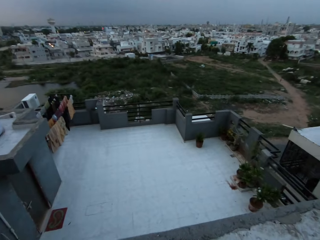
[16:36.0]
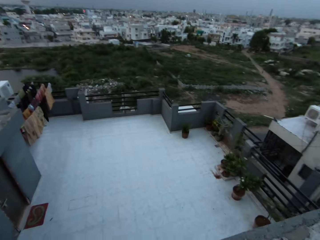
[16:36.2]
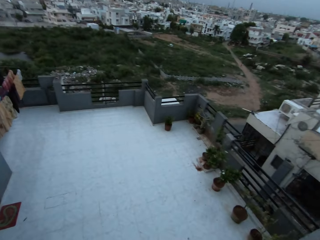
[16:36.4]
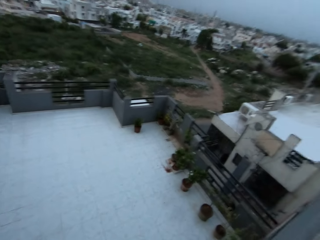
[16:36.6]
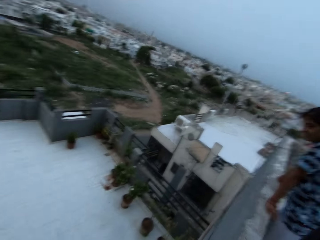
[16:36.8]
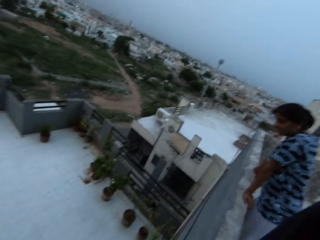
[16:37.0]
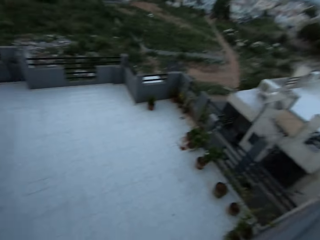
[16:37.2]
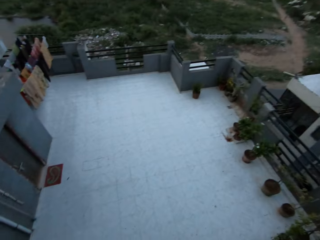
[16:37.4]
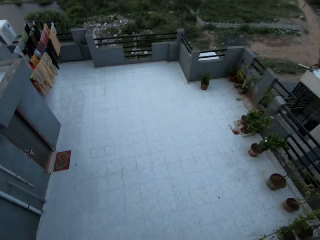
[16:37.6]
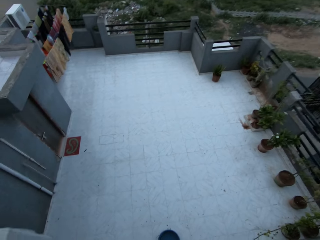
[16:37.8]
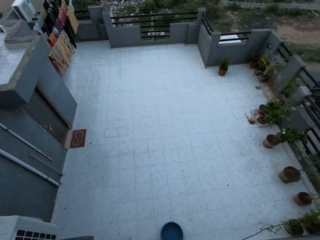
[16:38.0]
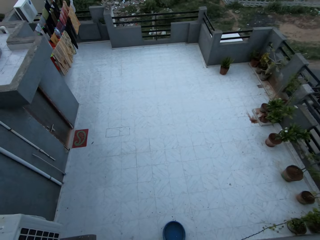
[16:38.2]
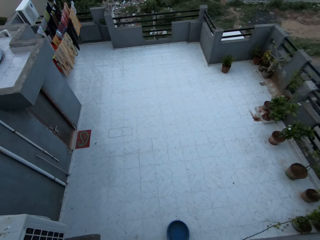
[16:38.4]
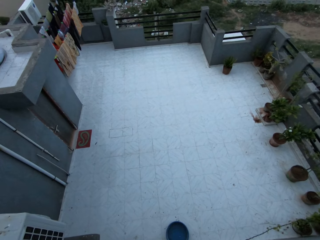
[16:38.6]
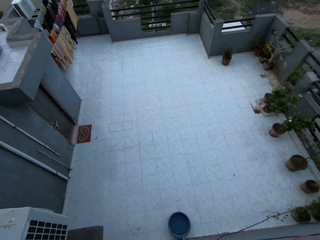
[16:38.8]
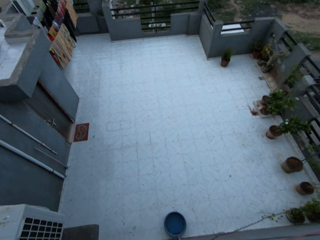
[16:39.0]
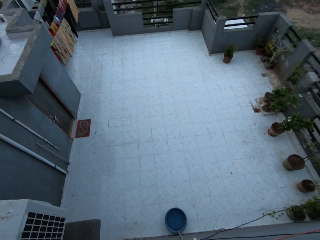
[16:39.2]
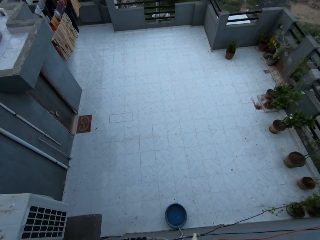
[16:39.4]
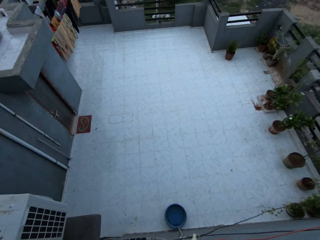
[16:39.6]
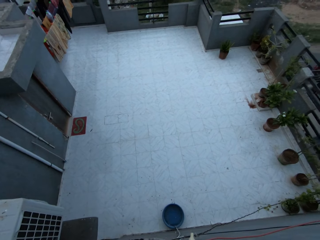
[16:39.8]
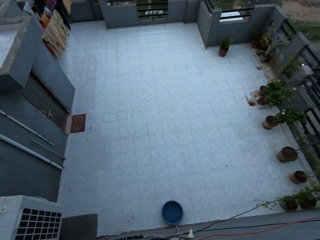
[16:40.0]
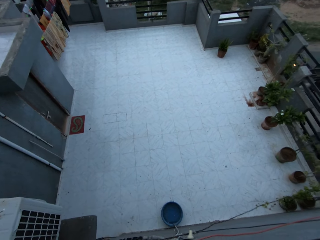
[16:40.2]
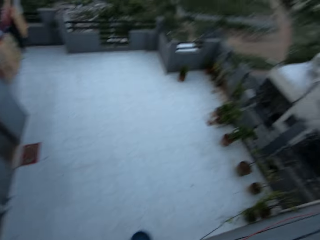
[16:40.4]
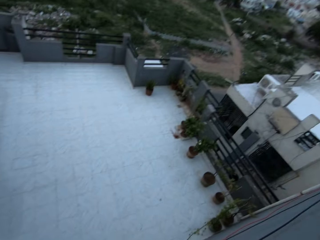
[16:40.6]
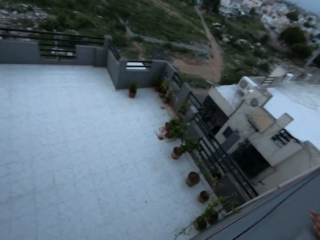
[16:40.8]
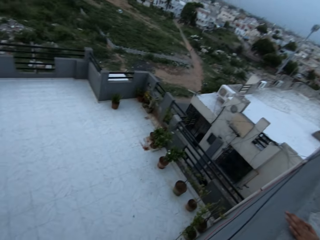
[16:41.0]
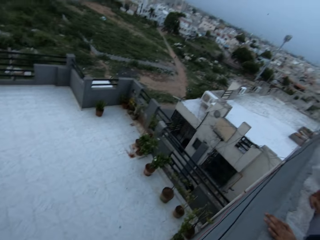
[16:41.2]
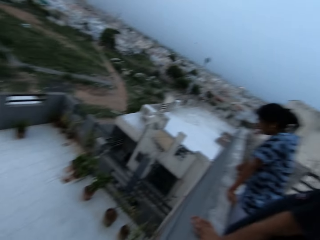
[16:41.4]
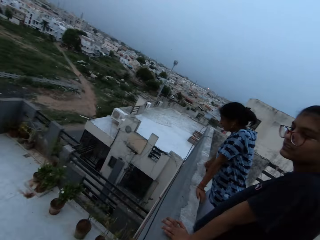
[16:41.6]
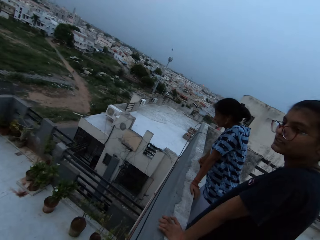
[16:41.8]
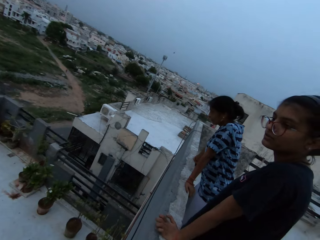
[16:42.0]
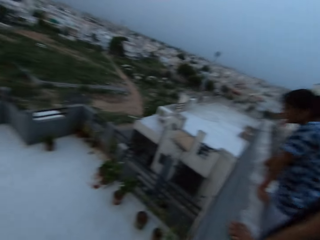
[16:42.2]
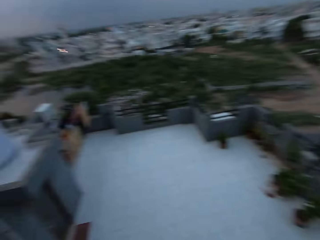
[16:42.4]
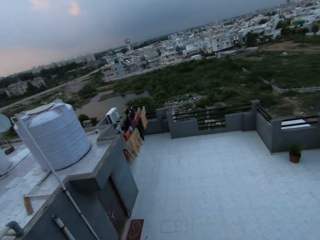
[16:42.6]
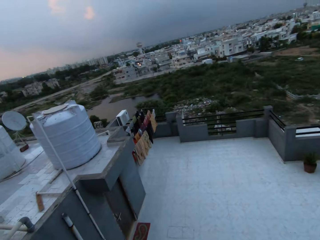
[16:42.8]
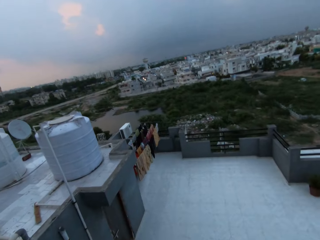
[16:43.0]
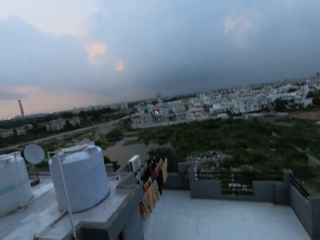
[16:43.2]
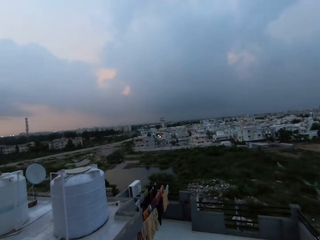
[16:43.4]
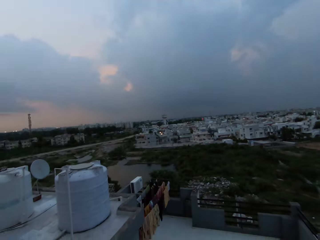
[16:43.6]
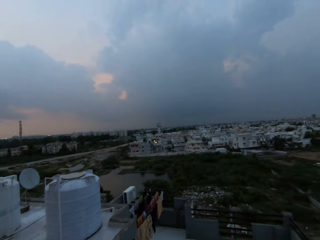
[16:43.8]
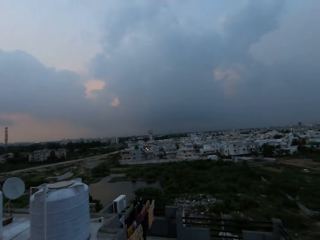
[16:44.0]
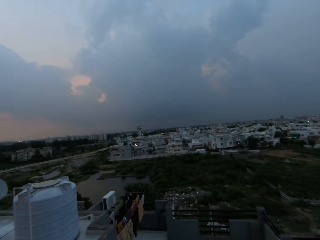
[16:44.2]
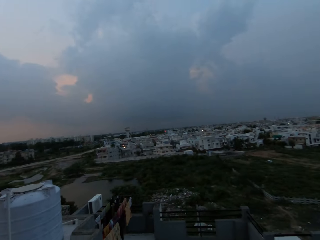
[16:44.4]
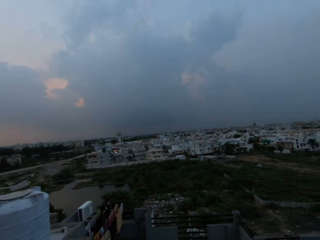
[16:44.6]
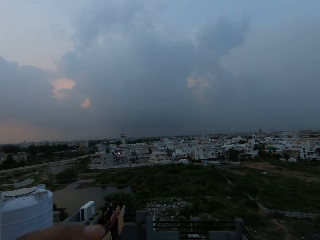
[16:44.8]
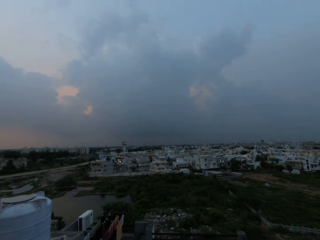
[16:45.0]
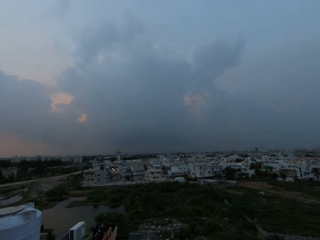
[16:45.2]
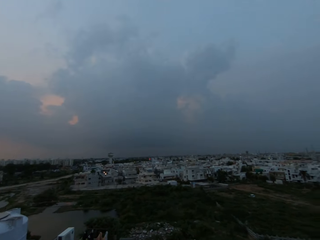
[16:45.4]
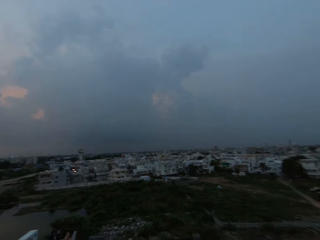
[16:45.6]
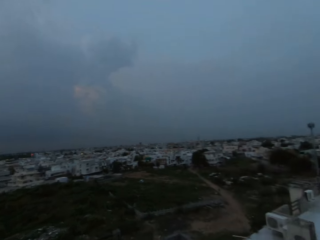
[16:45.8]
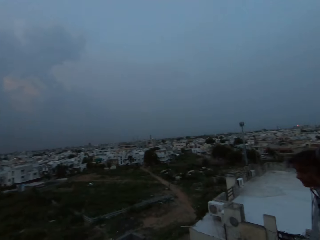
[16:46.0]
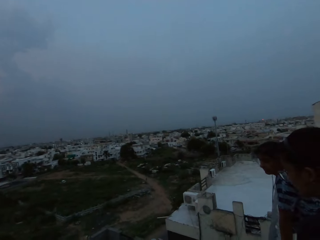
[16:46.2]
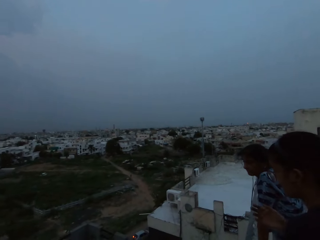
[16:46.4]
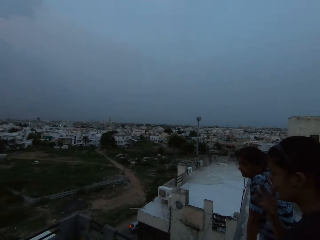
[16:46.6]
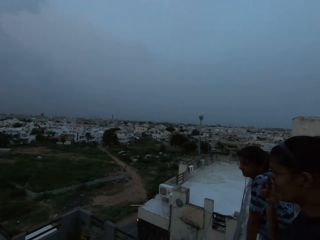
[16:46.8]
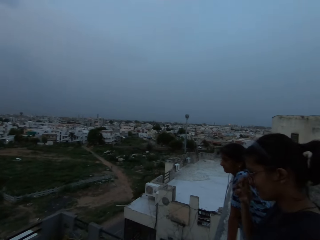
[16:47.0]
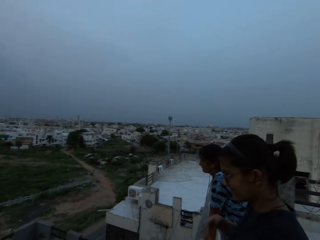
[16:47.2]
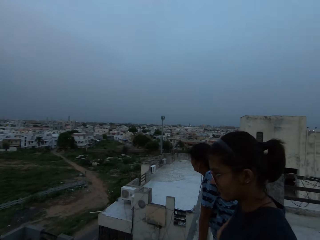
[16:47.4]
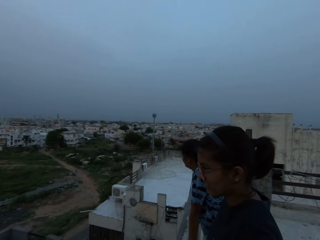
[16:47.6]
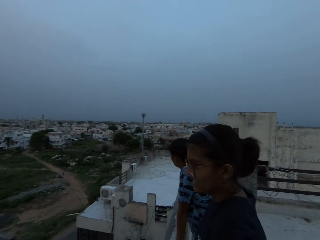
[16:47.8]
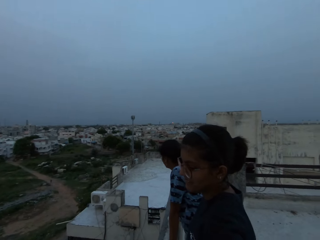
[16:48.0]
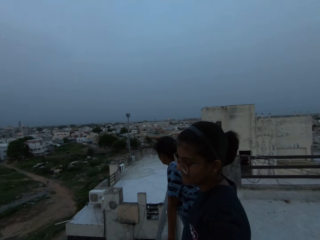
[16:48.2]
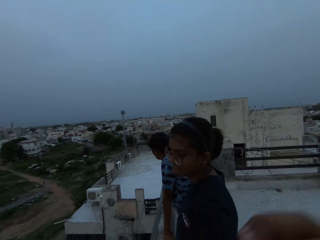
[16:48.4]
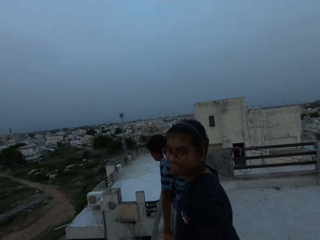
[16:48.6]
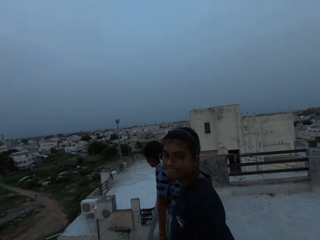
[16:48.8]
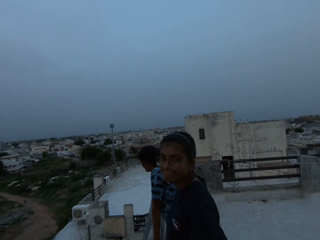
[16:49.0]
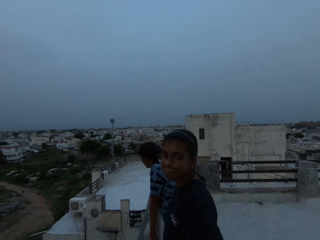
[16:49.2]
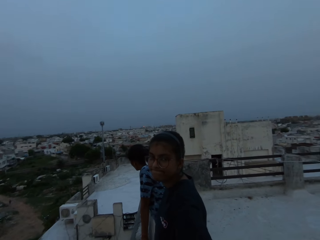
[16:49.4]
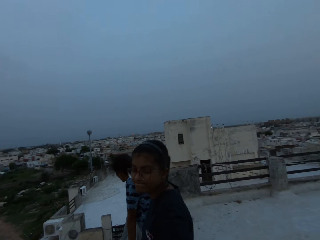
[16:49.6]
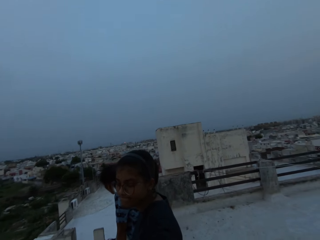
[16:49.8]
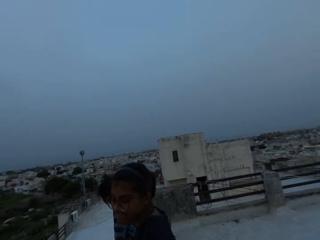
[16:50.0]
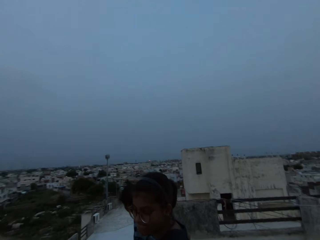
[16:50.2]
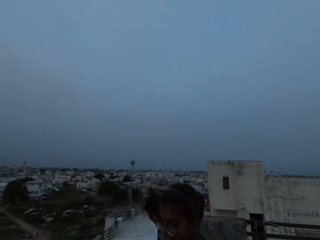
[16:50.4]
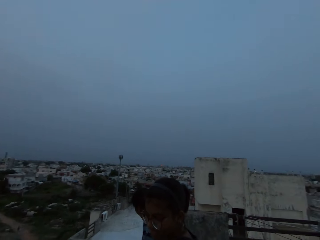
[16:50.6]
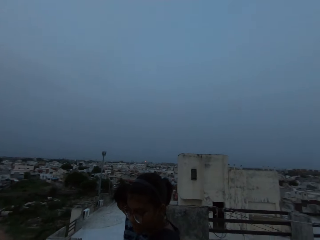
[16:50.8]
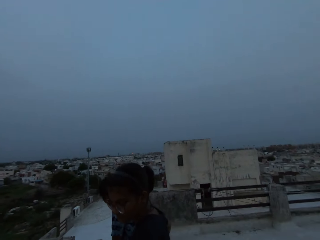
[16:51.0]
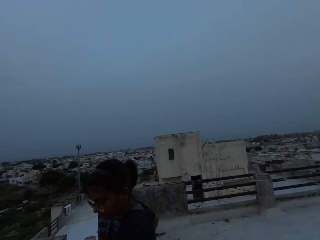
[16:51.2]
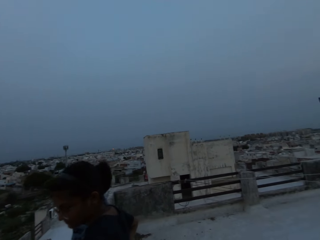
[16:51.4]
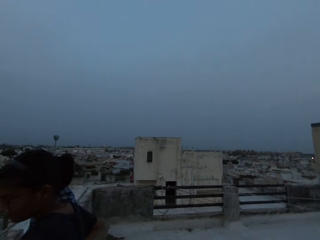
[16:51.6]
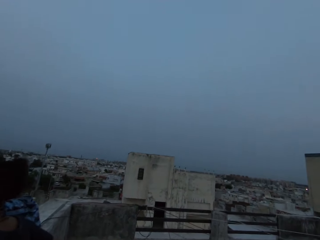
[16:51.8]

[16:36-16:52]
The camera wearer looks around at the rooftop. The woman adjusts her glasses with her right hand.

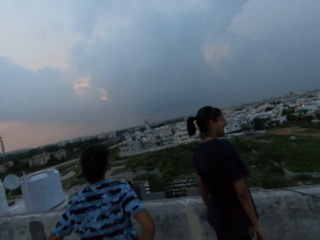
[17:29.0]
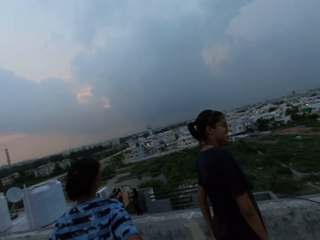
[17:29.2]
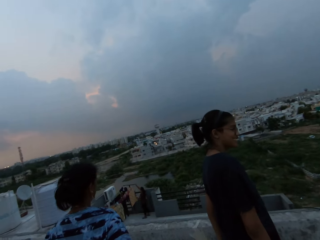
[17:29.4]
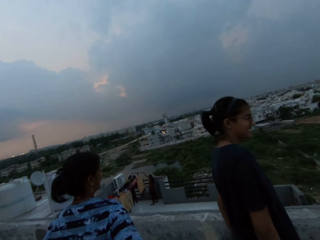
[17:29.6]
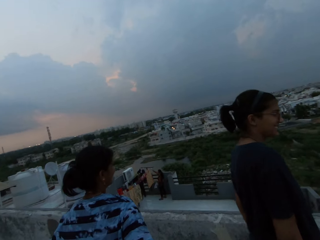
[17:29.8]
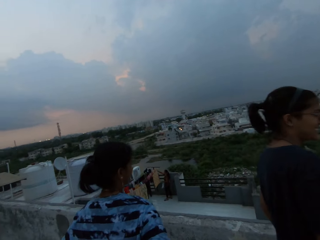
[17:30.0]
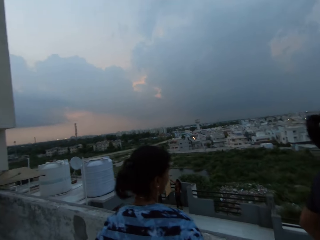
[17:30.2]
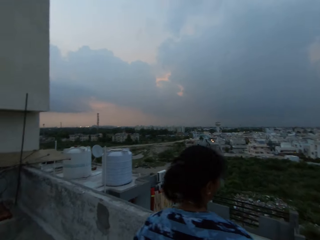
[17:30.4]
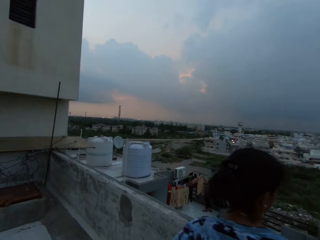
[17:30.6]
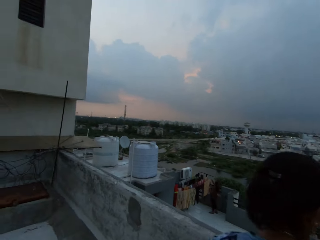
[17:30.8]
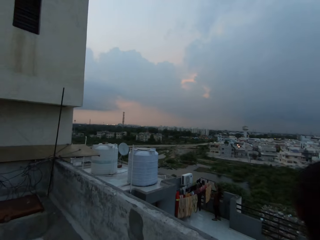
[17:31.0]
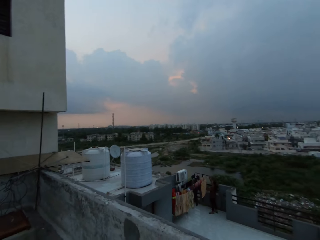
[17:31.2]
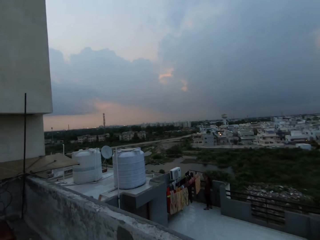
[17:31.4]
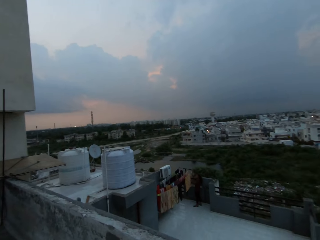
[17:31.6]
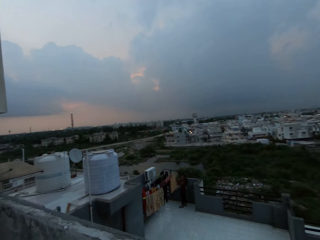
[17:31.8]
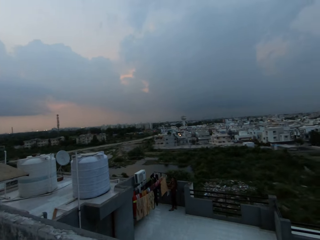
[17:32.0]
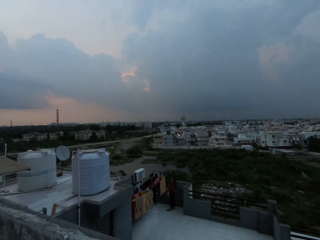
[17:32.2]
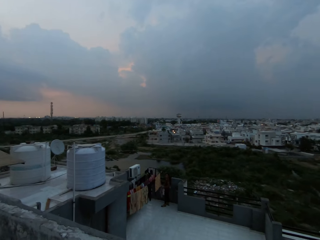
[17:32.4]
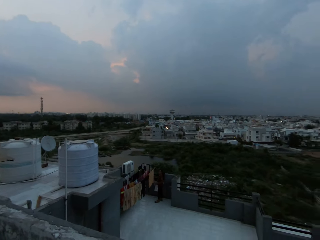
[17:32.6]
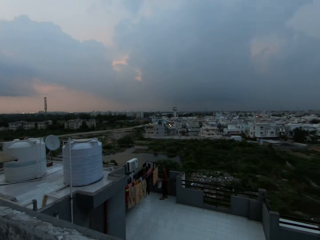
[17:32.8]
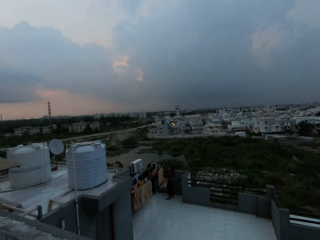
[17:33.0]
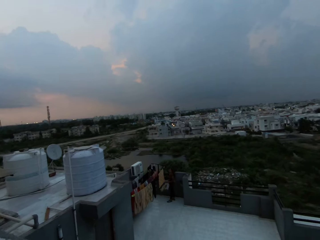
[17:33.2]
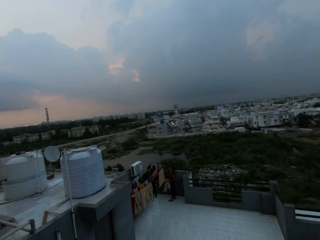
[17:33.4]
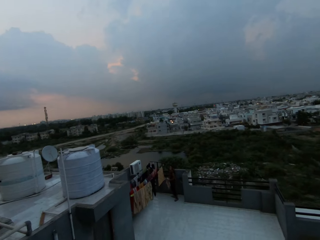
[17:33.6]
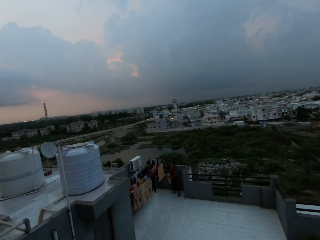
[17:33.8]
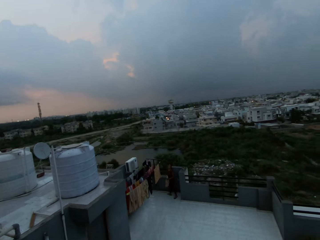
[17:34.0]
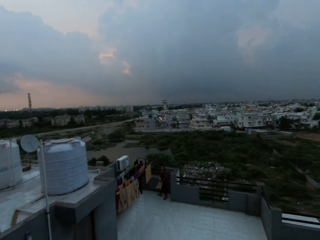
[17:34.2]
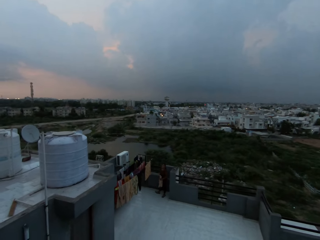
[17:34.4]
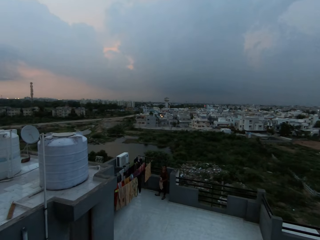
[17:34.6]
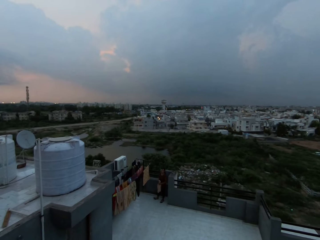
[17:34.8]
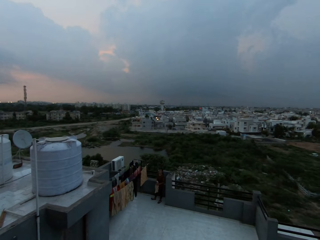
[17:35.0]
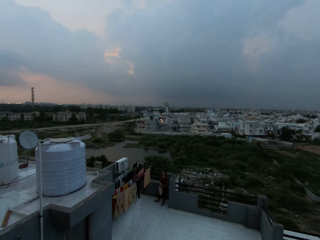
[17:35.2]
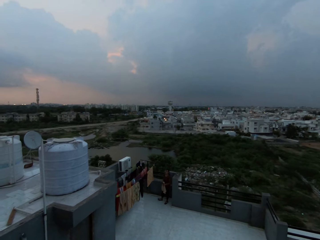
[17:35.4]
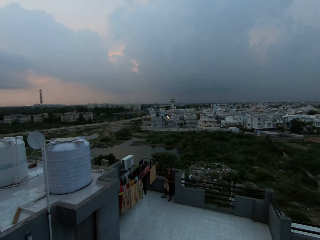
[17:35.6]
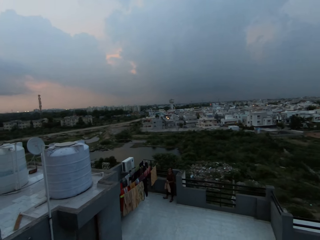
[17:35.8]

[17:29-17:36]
The camera wearer interacts with a woman and another woman.
